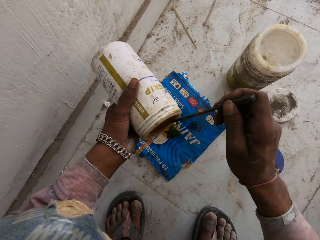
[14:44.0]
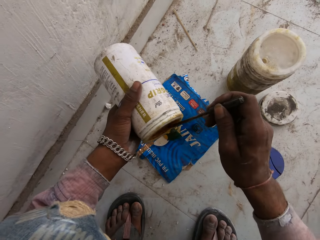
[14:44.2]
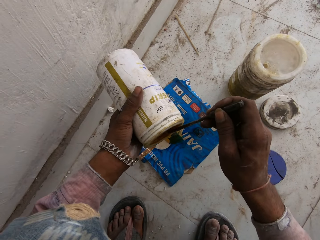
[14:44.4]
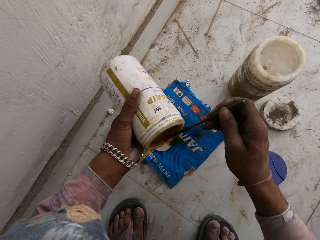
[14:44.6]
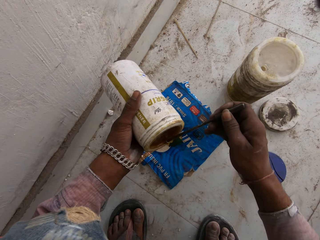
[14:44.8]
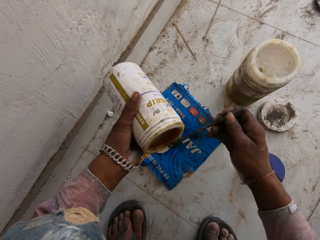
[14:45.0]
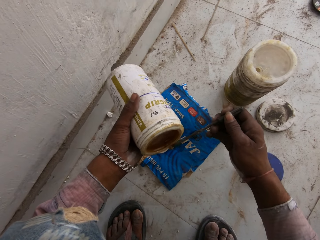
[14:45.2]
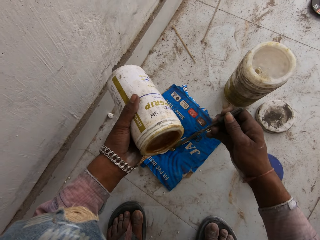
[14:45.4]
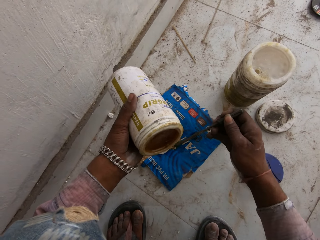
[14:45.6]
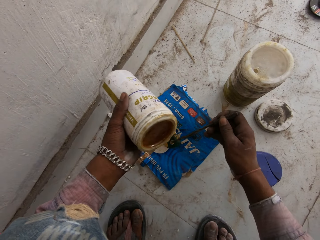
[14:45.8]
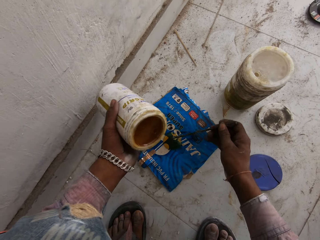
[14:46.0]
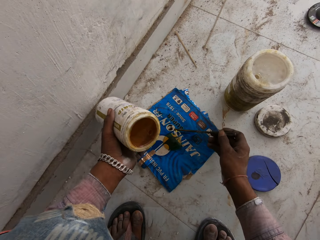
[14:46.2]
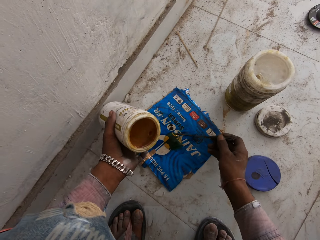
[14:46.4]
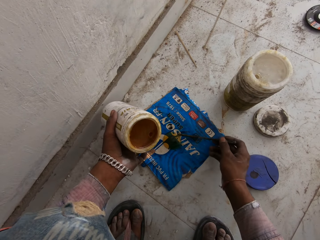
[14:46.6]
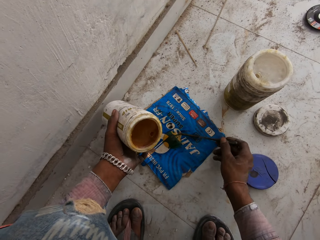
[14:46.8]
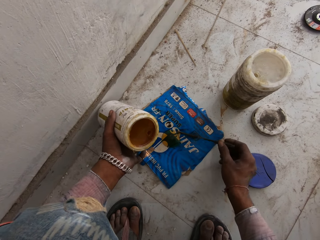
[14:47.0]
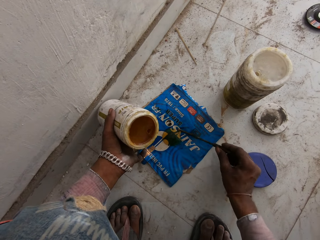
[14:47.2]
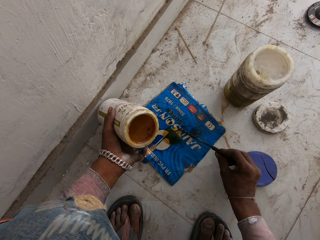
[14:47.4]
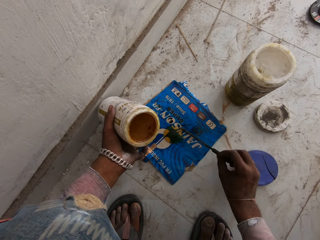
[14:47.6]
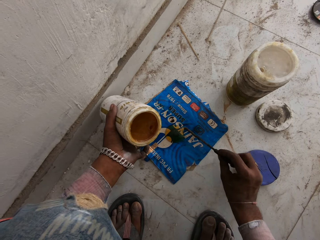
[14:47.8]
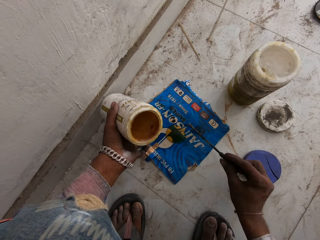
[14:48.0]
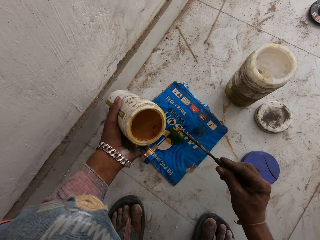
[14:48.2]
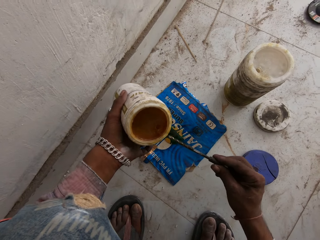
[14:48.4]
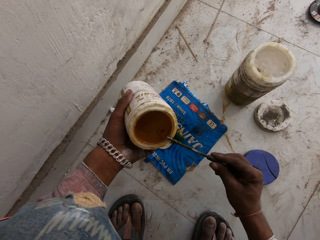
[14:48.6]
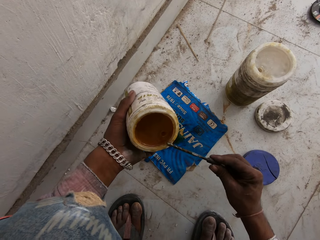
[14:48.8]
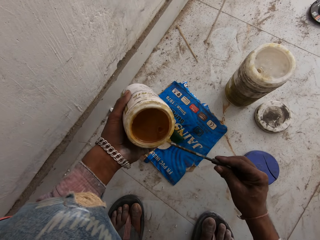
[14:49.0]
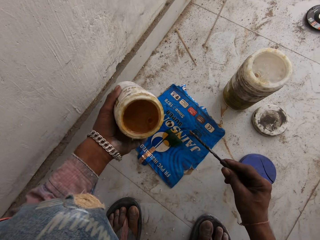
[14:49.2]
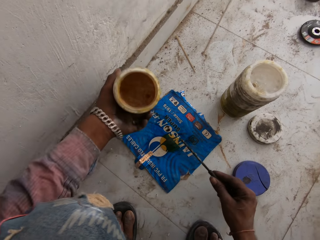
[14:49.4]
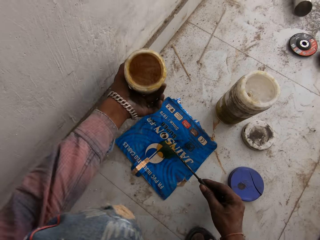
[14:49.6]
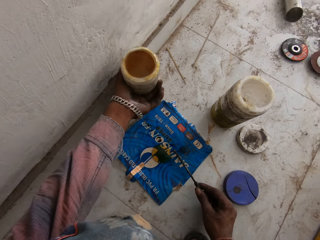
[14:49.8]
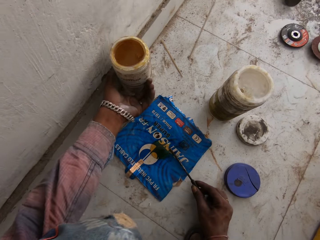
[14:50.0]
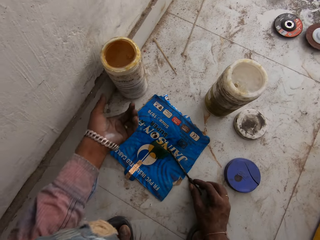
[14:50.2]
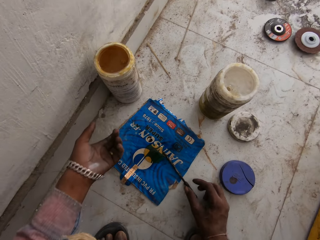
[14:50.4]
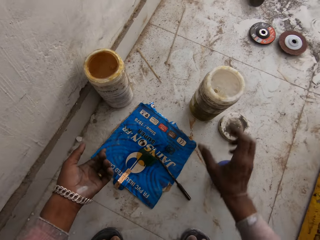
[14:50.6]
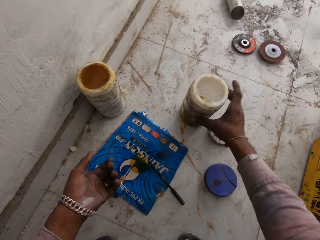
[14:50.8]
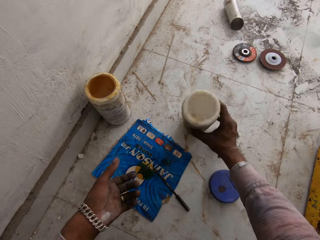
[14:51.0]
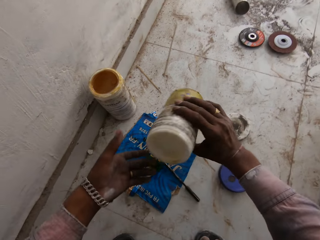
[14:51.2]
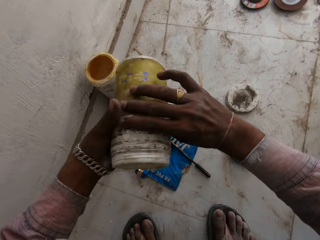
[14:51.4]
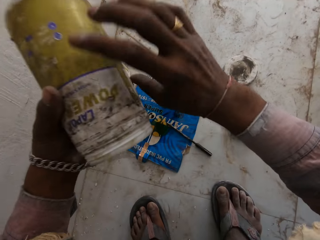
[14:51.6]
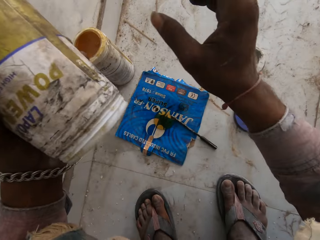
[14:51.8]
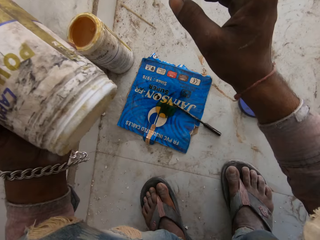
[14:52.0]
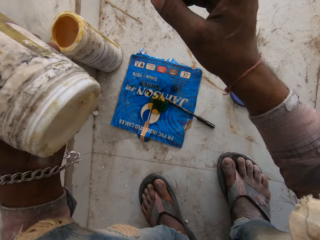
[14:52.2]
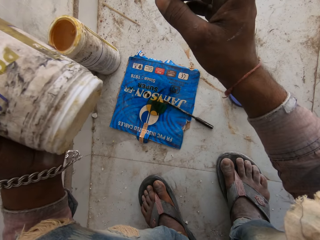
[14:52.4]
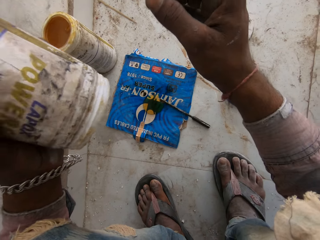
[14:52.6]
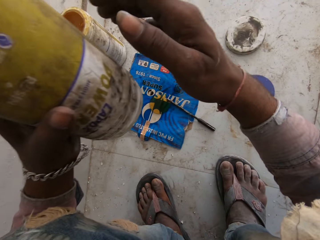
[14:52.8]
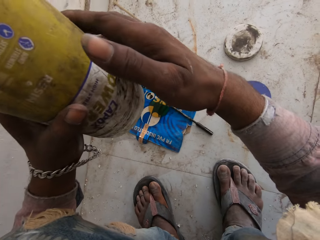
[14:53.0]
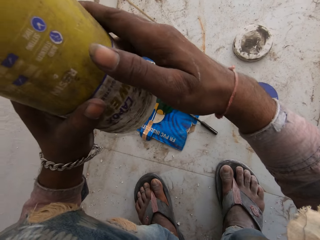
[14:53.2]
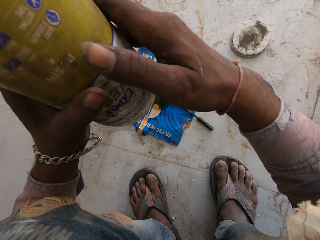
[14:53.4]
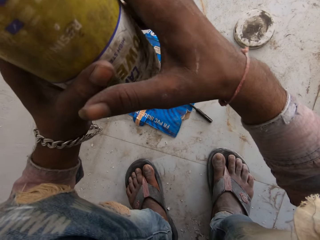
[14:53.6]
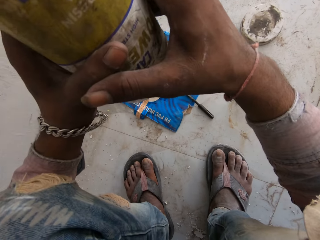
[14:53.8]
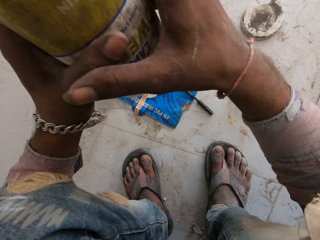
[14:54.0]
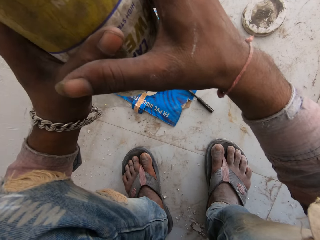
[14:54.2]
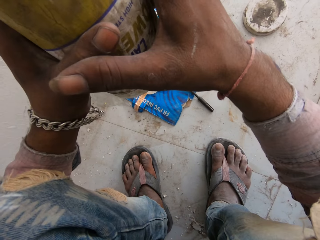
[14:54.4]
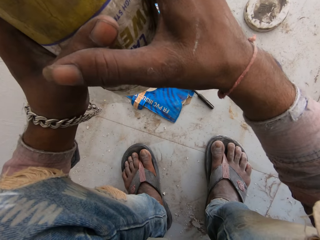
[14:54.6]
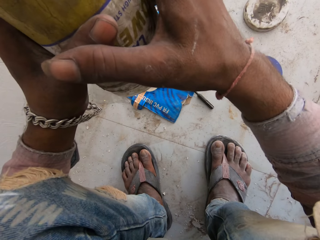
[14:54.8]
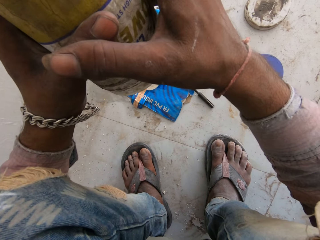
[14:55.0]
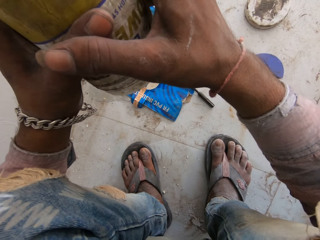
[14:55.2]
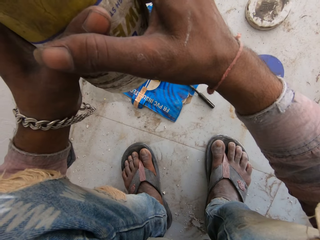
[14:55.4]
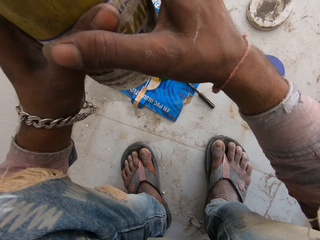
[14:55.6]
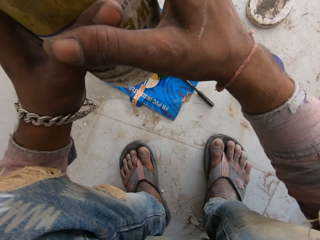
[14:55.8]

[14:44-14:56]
The camera wearer scoops gum from the plastic in his left hand with the stick in his right hand. He puts the stick on the piece of paper on the ground with his right hand. He scoops gum from the plastic in his left hand with the stick in his right hand. He puts the stick on the piece of paper on the ground with his right hand. He drops the plastic of gum on the ground with his left hand. He picks up the plastic of gum from the ground with his right hand. He flips the plastic of gum with both hands. He holds the plastic of gum with his left hand. He holds the plastic of gum upside down with both hands.

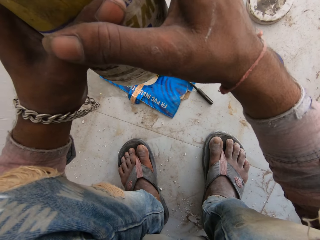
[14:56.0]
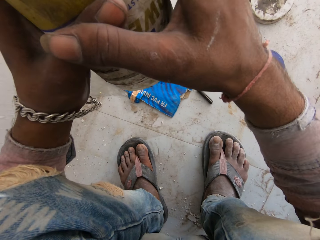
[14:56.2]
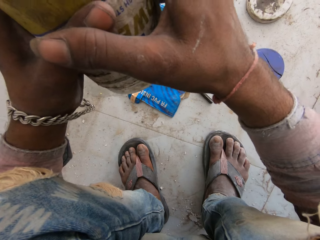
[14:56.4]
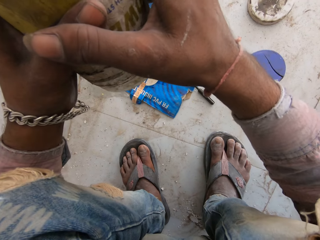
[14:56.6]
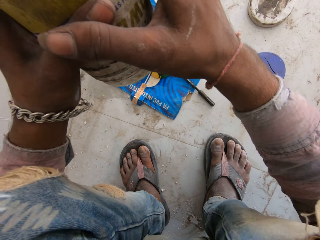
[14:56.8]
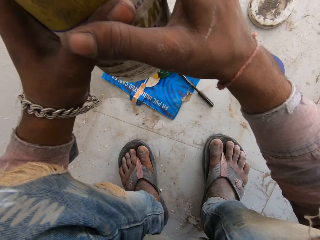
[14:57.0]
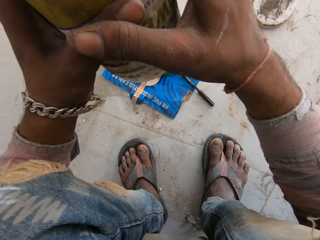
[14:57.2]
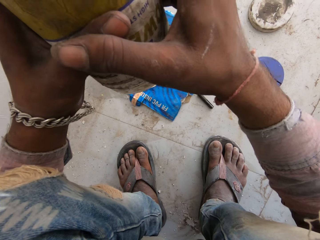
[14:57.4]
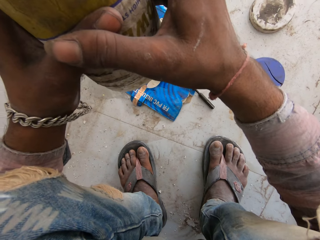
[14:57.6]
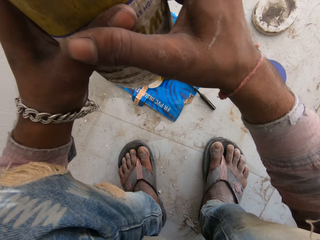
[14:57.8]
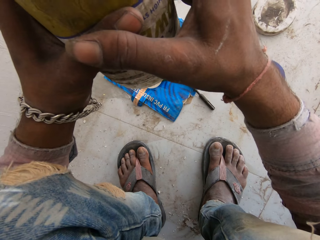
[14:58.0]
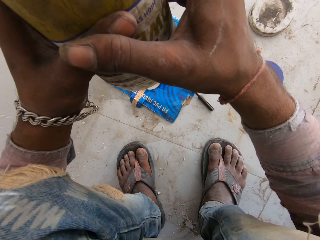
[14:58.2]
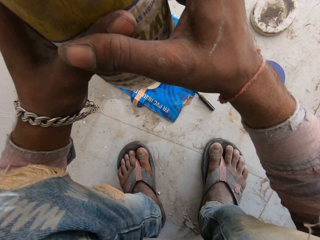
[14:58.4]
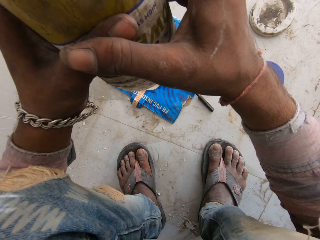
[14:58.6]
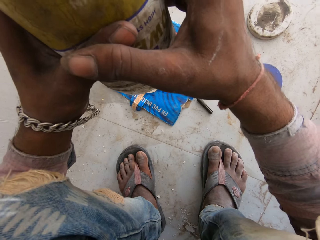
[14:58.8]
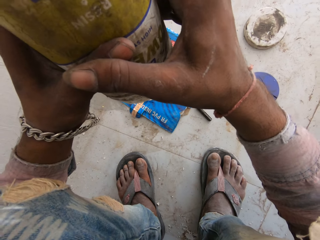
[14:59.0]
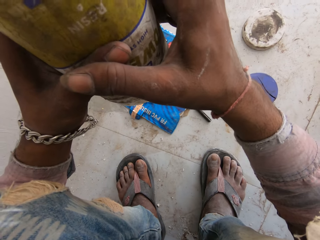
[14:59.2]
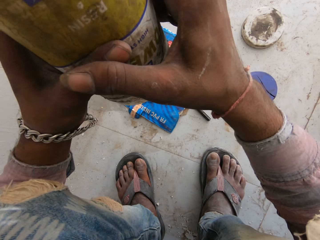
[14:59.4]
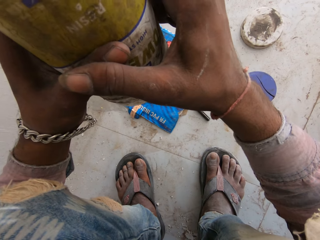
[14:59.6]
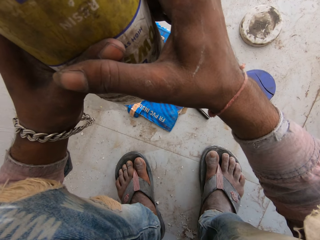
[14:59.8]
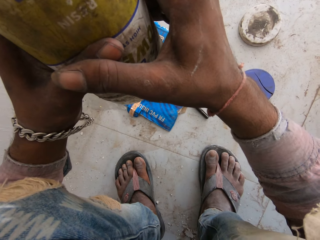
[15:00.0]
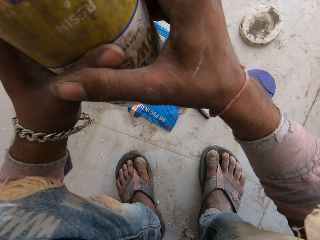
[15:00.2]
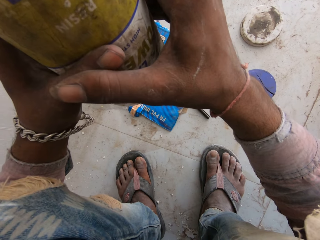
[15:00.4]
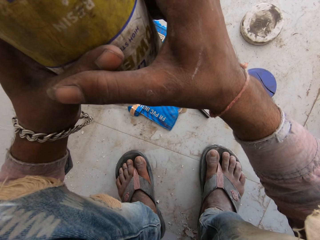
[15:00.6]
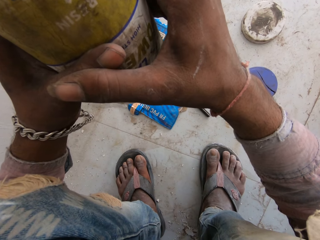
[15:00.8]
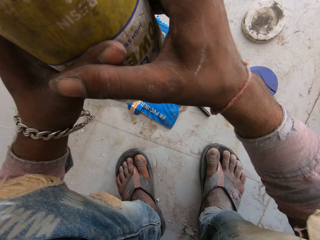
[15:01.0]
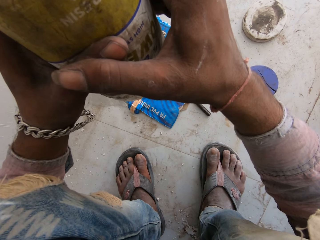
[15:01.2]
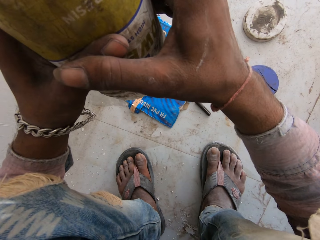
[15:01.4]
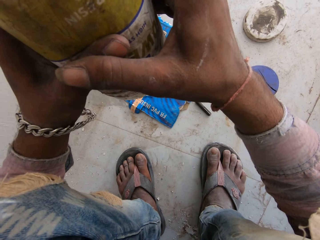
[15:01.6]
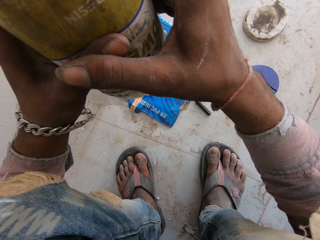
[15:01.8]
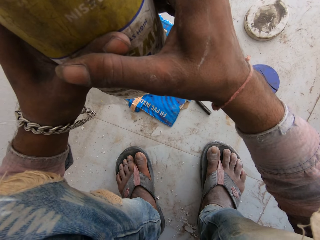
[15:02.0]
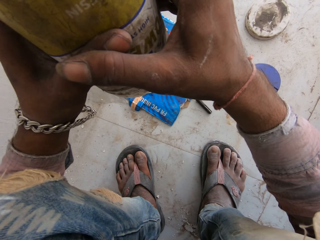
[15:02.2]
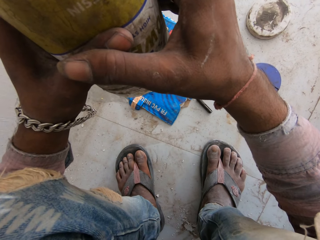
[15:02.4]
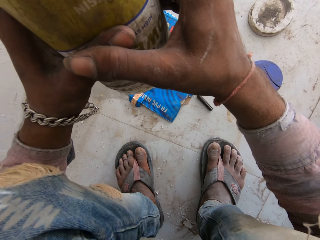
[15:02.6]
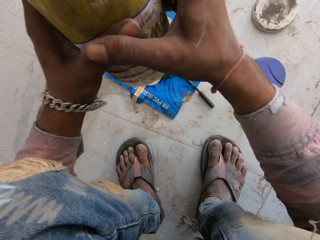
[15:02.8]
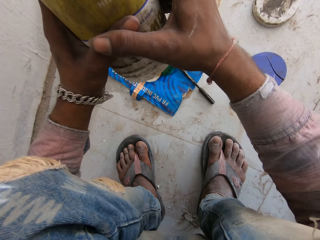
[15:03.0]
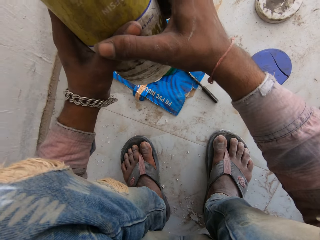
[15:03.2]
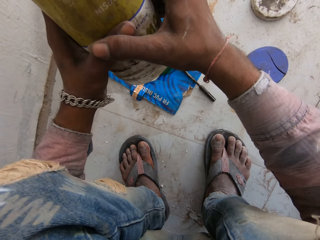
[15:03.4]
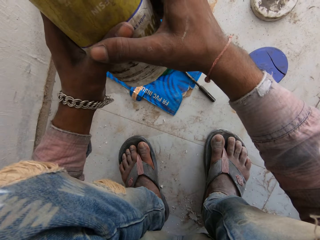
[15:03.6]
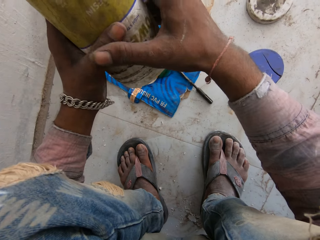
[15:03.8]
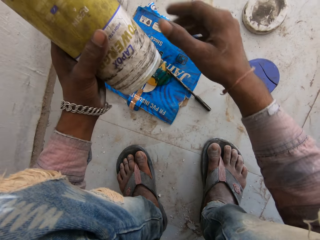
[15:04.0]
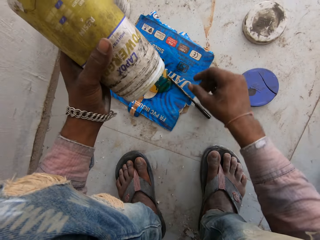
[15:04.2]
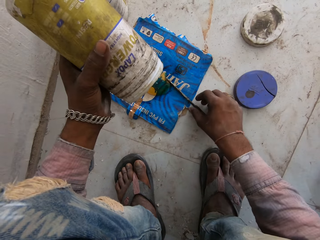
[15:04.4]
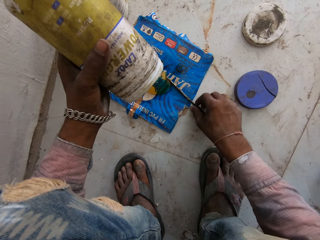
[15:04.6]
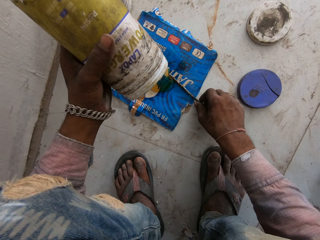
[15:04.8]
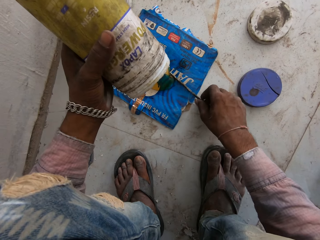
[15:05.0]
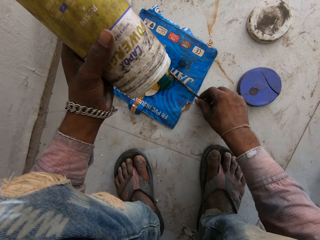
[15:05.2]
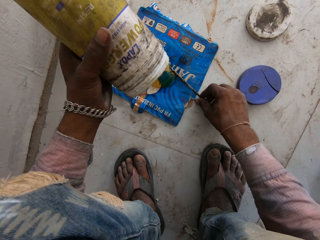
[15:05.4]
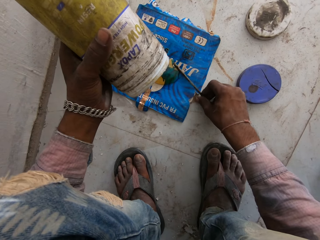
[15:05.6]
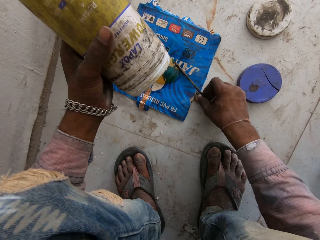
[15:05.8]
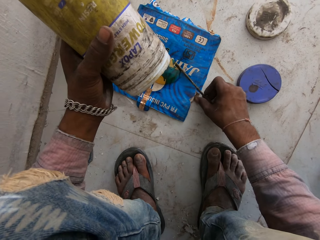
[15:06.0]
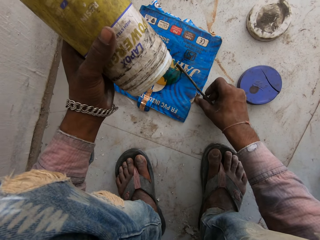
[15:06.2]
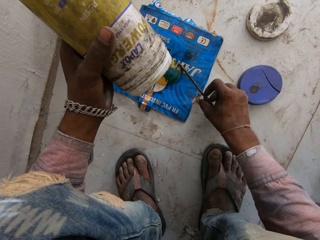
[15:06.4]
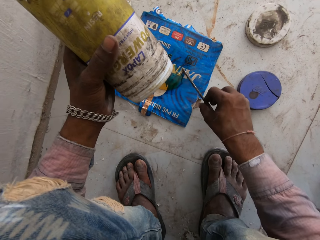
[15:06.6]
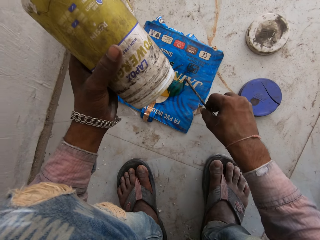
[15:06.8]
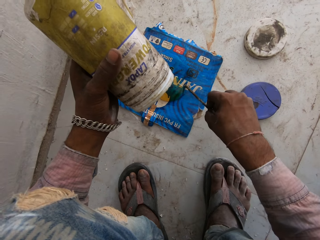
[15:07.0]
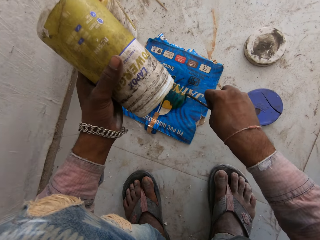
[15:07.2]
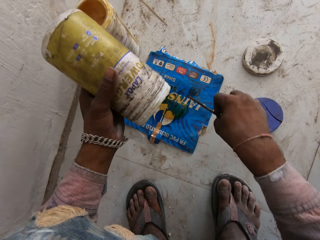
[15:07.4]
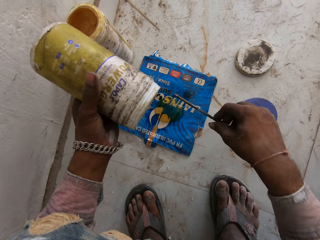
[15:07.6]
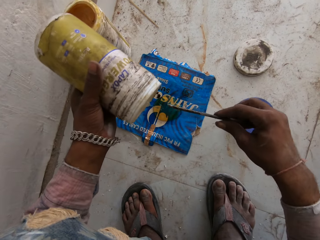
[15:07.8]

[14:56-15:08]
The camera wearer squeezes glue out of the container. He picks up the stick from the piece of paper on the ground with his right hand.
